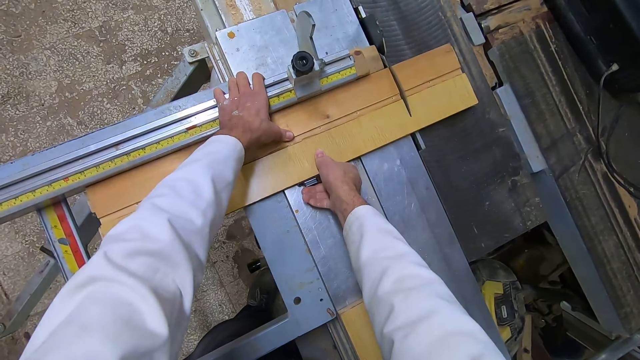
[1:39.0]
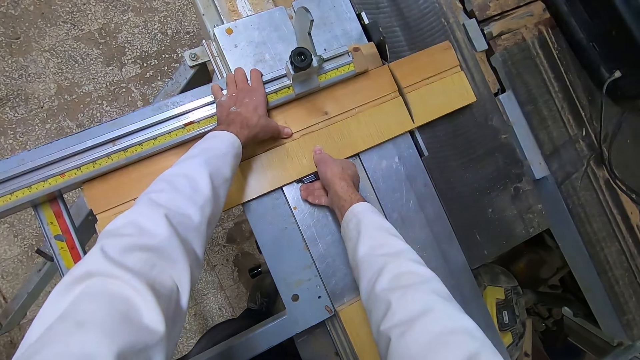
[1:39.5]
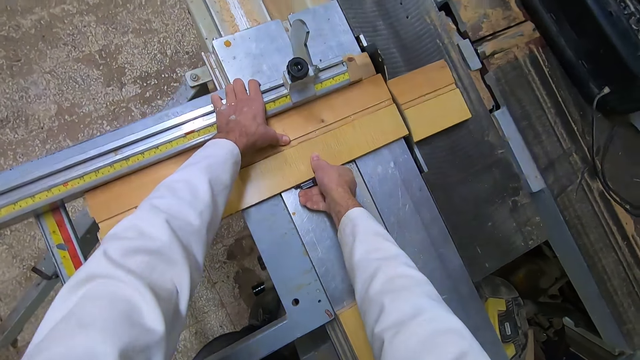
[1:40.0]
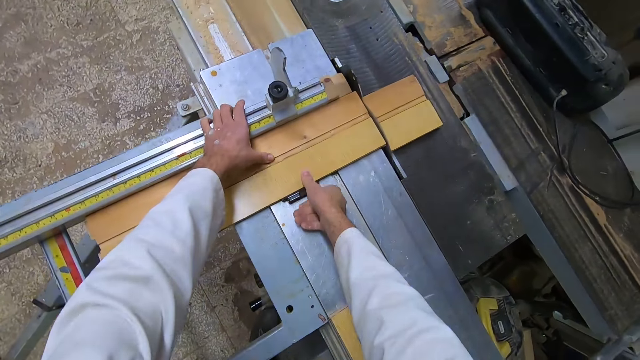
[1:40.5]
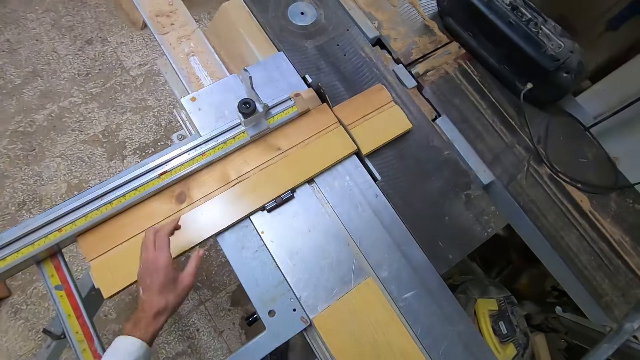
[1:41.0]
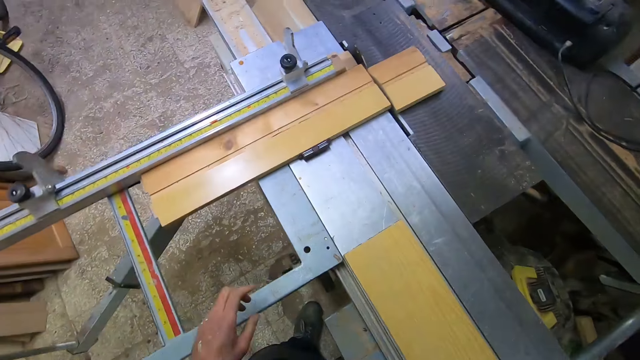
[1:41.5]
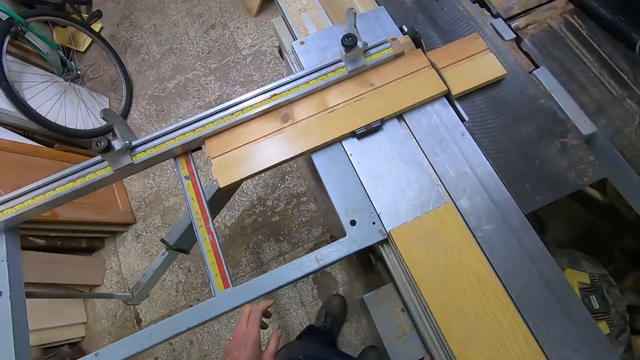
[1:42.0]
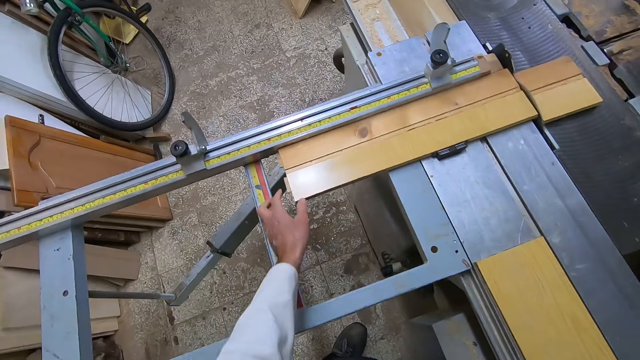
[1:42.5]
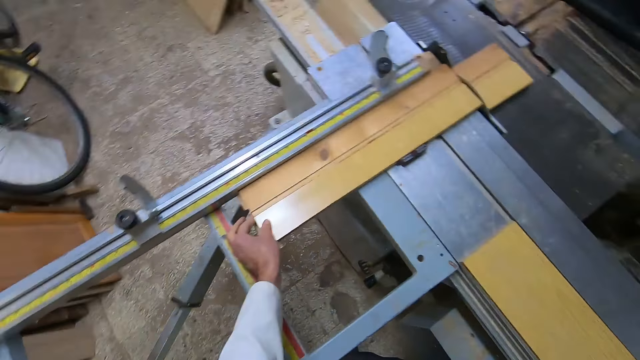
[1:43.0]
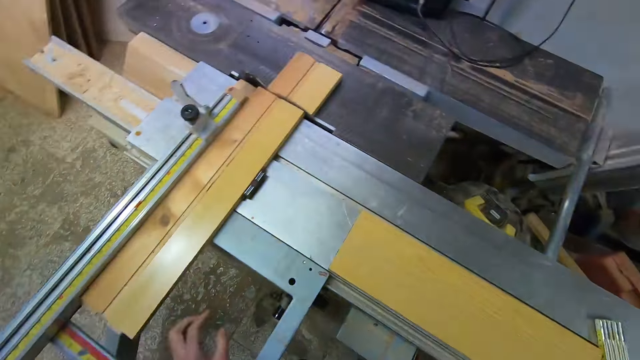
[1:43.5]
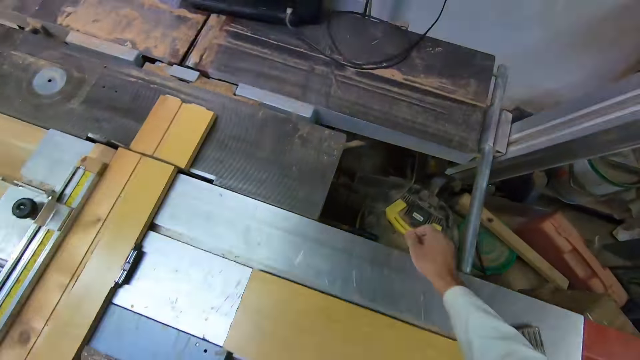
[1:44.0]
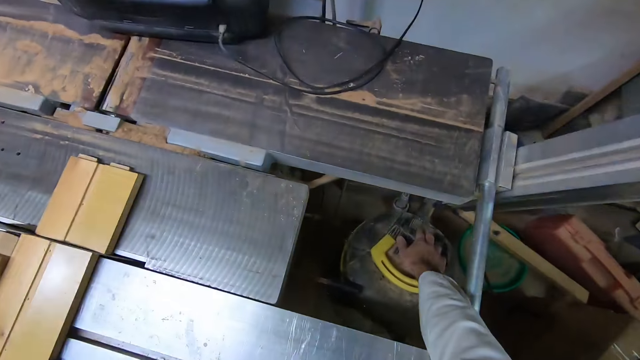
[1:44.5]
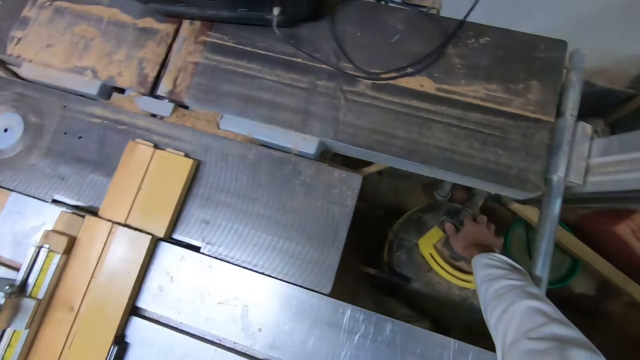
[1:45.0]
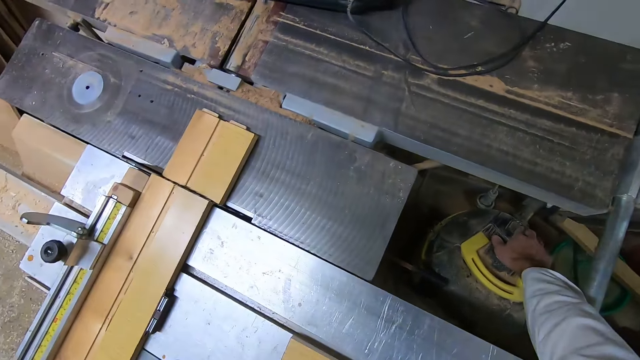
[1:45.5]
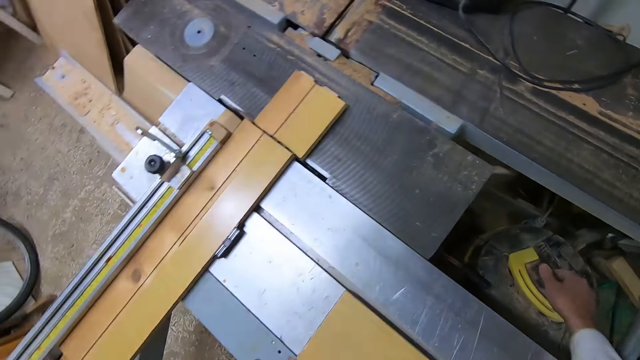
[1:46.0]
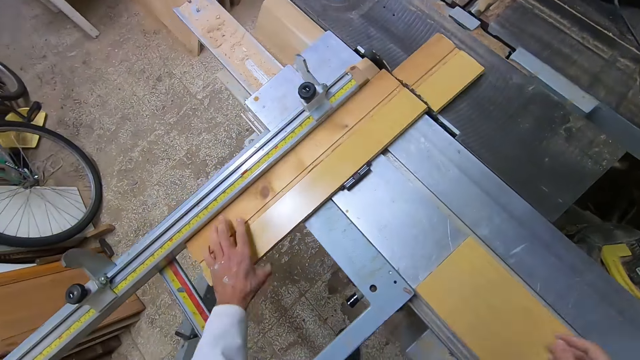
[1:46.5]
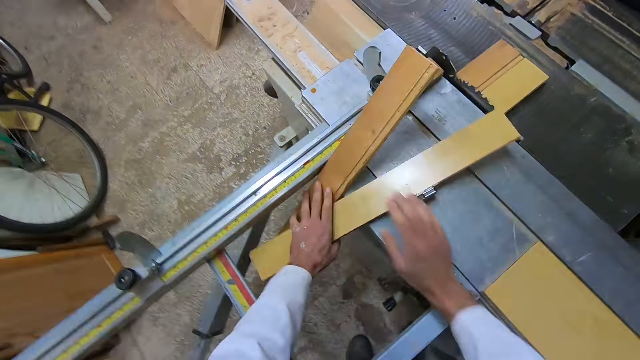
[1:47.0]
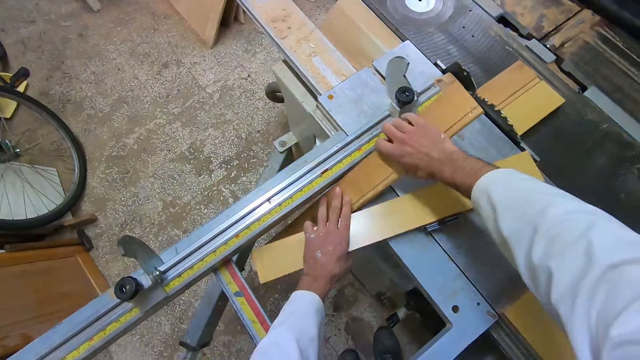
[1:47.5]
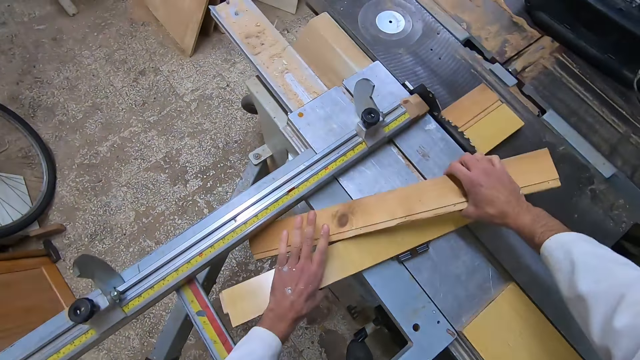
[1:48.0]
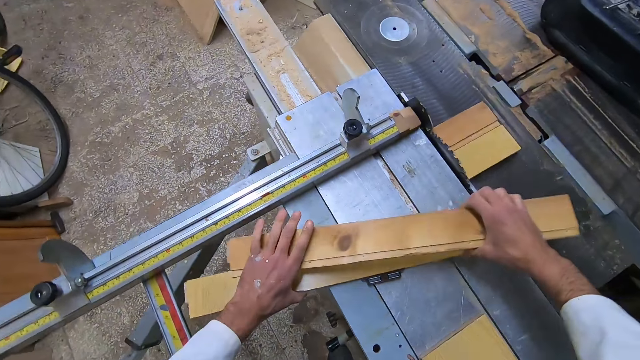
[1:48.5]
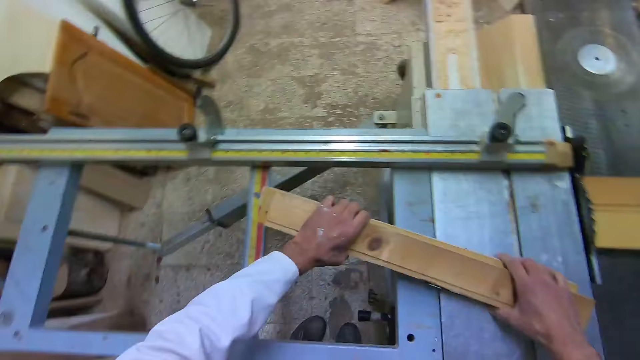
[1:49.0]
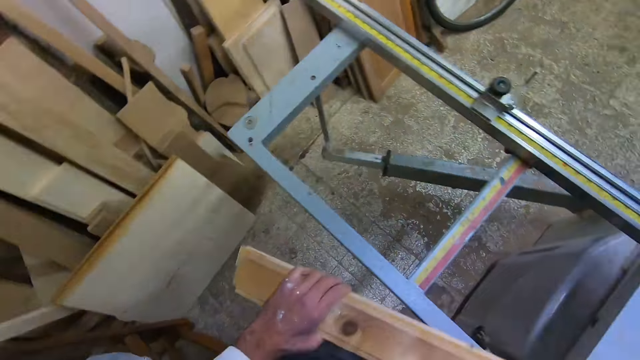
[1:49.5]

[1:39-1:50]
The camera wearer looks around. They turn off the cutting machine. They remove the cut woods from the machine.

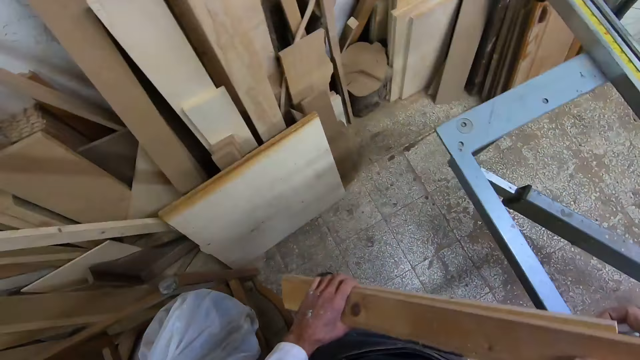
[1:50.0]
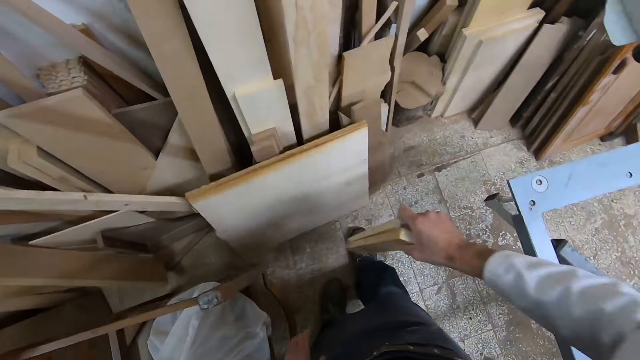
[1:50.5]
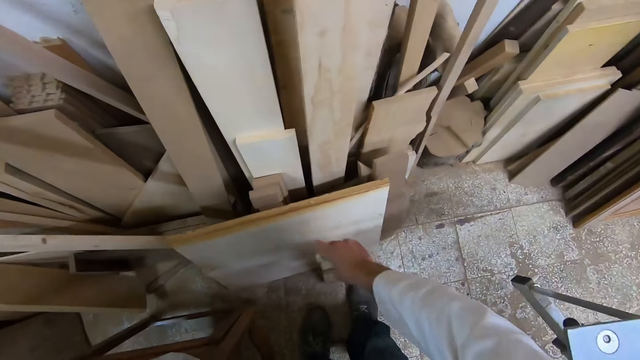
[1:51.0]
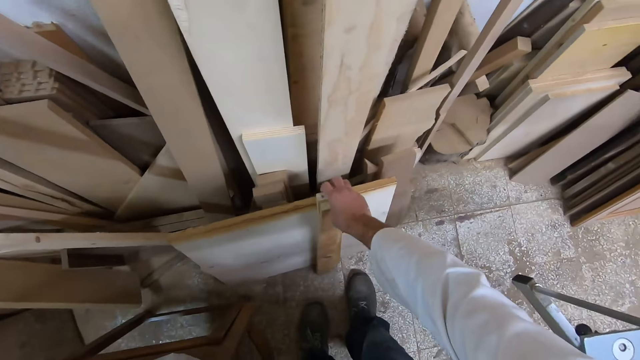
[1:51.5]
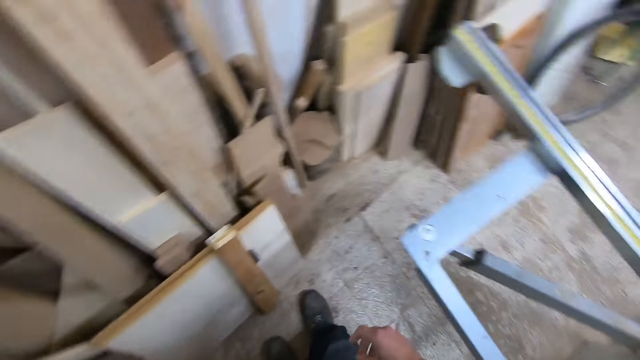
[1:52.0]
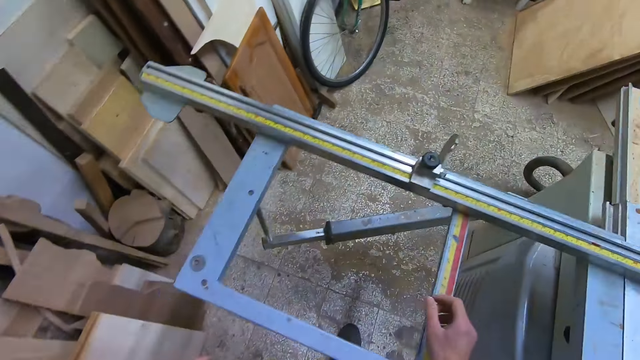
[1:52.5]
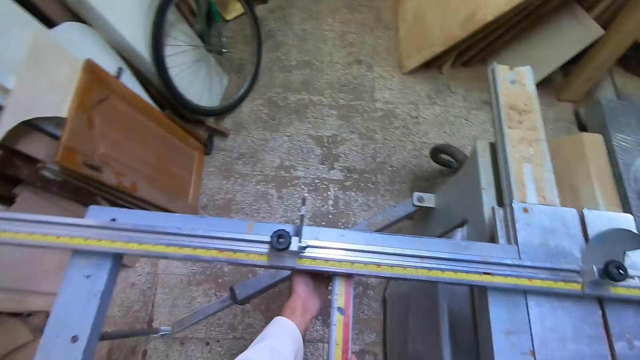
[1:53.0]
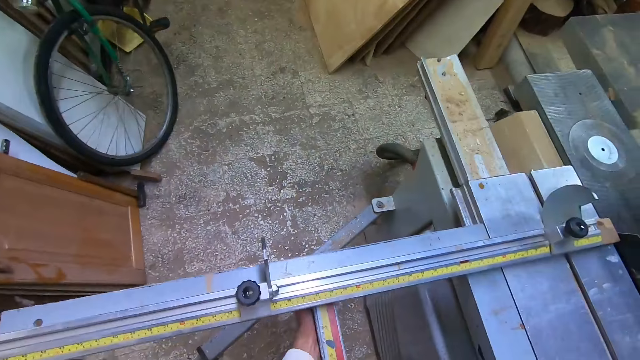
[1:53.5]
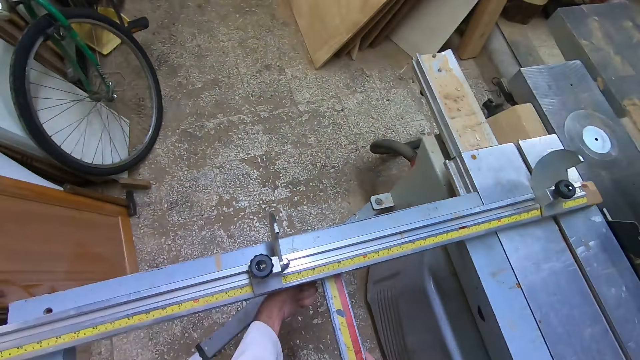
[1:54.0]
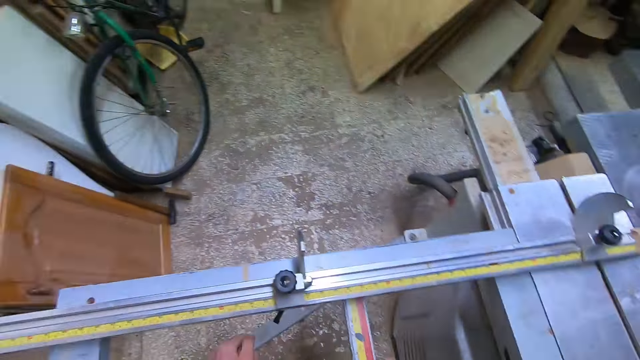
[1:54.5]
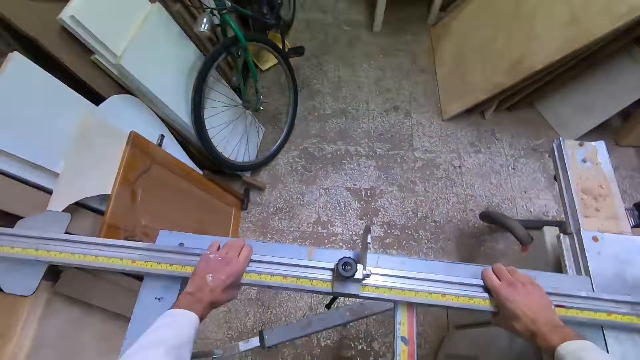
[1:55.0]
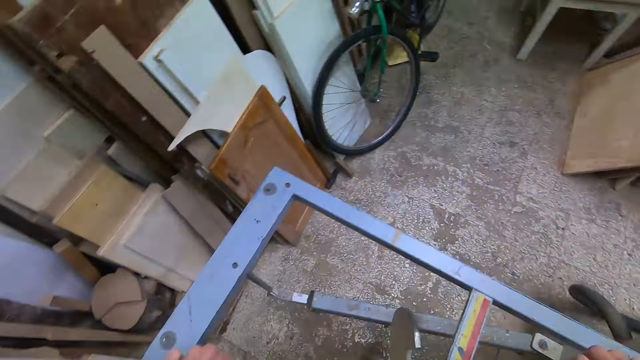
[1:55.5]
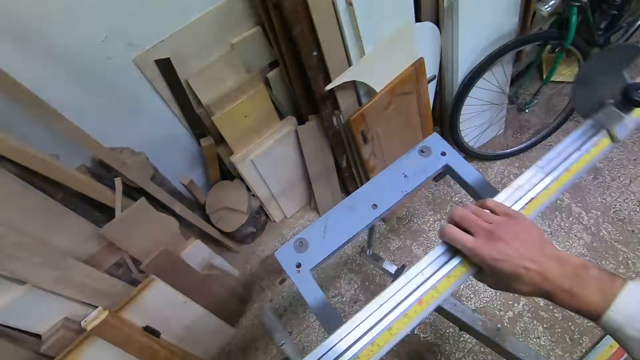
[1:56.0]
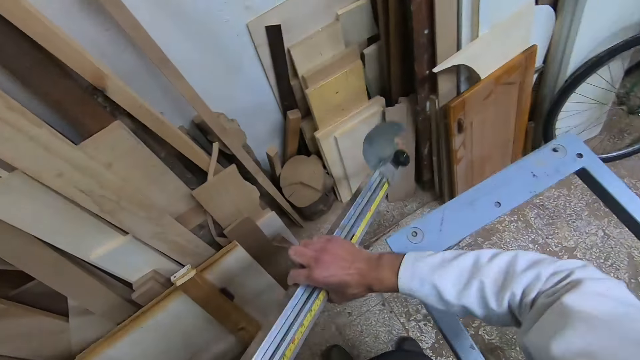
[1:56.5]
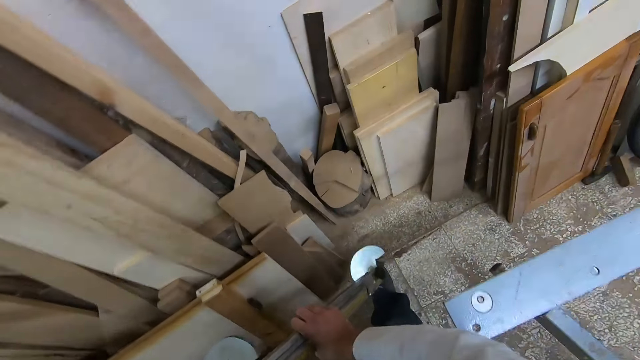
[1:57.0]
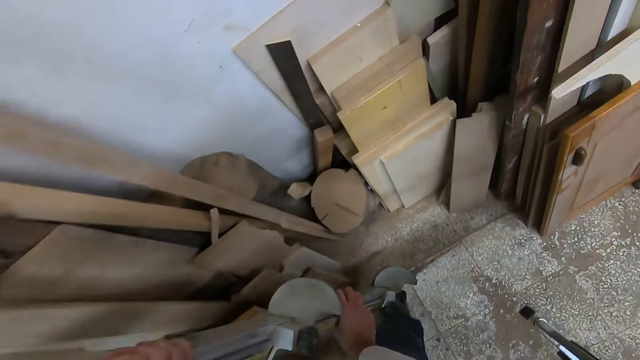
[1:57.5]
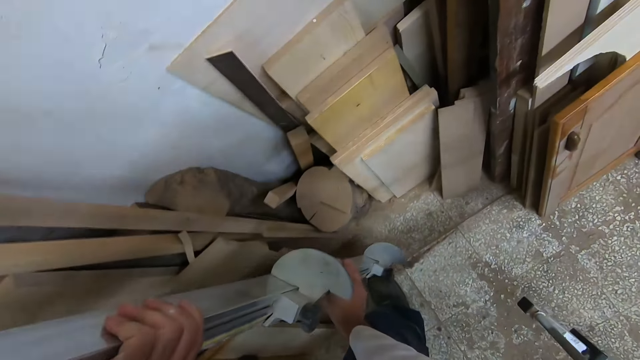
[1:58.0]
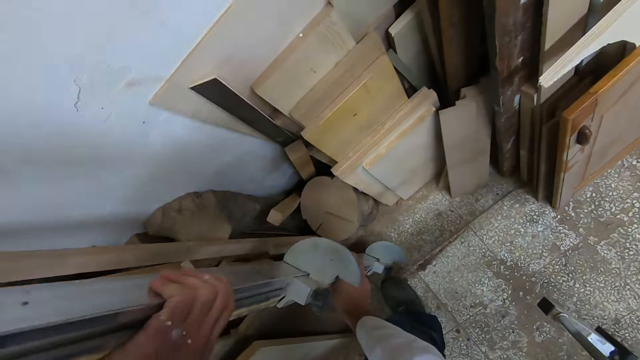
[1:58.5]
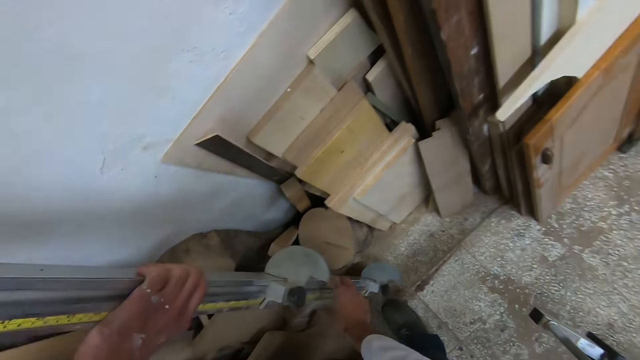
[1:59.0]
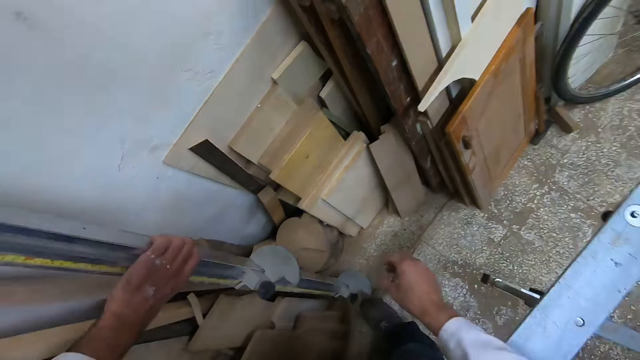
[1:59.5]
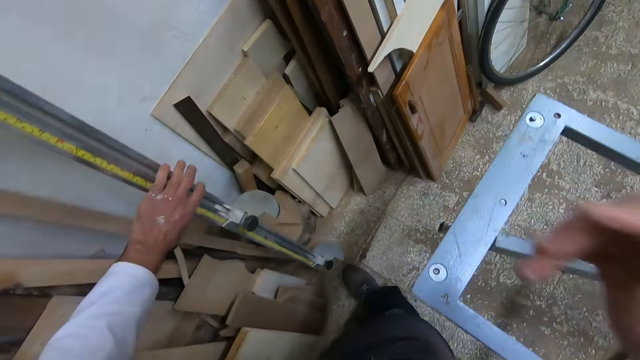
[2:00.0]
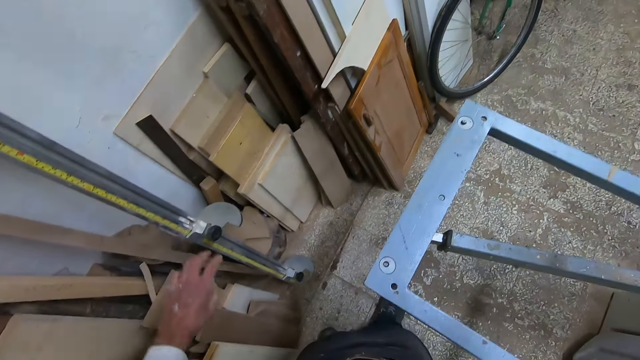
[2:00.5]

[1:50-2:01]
The camera wearer stands the cut wood by a plank on the wall. They loosen the machine. They adjust the cutting table. They unscrew the ruler from the table. They stand the ruler by the wall. They move around the workshop.
